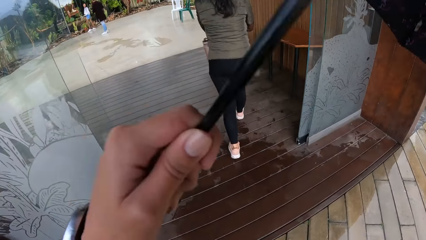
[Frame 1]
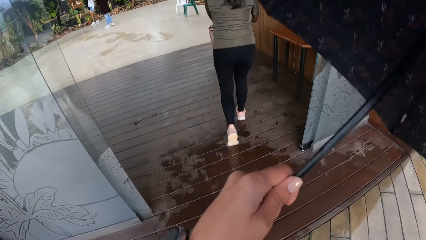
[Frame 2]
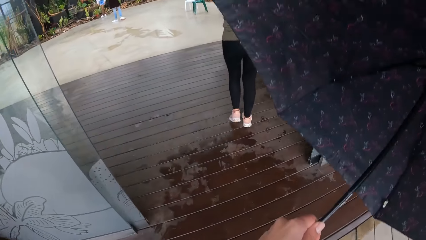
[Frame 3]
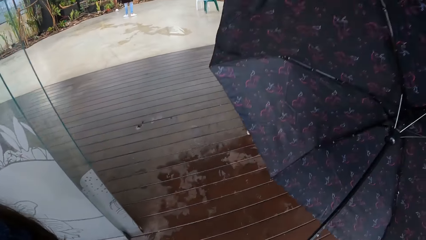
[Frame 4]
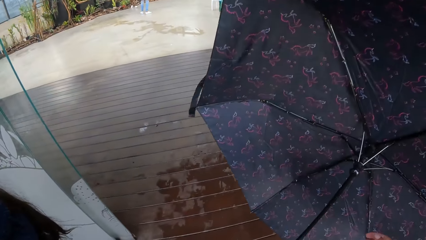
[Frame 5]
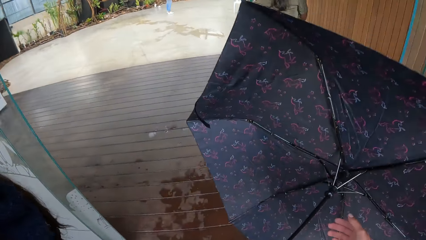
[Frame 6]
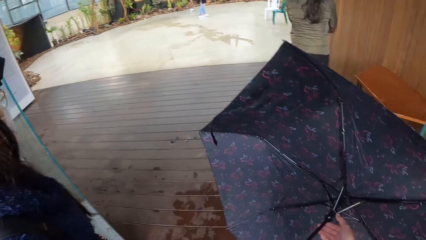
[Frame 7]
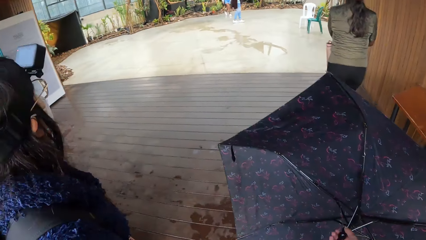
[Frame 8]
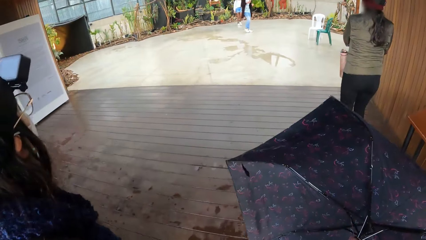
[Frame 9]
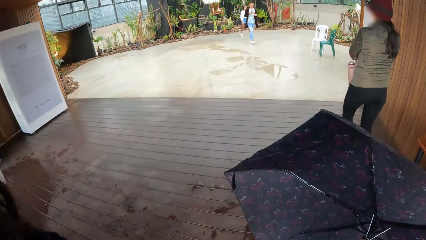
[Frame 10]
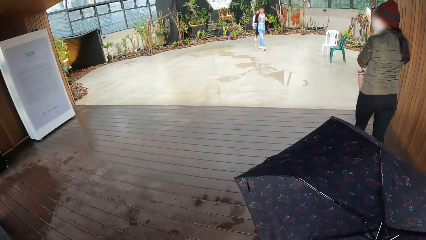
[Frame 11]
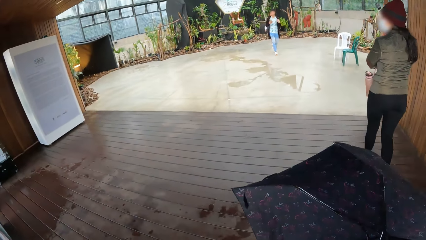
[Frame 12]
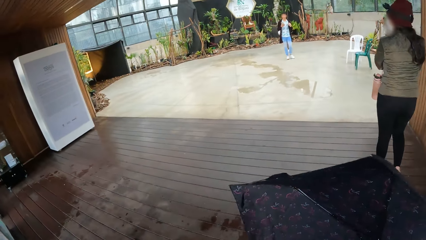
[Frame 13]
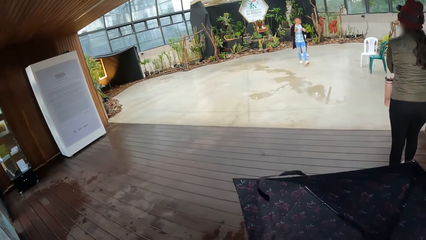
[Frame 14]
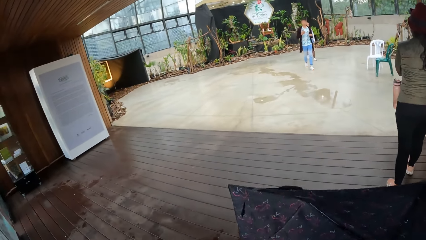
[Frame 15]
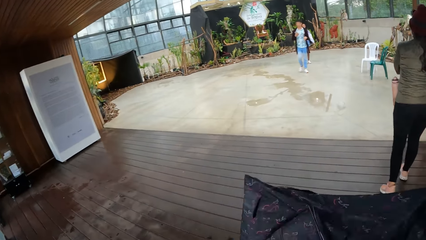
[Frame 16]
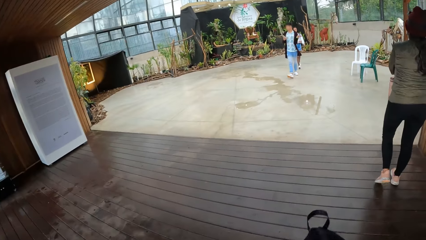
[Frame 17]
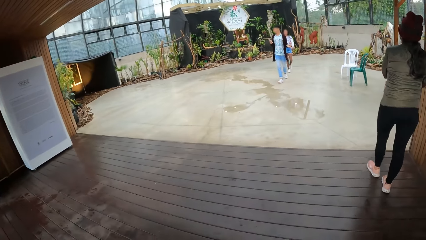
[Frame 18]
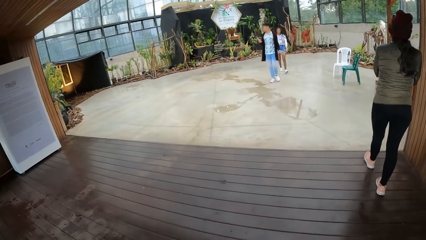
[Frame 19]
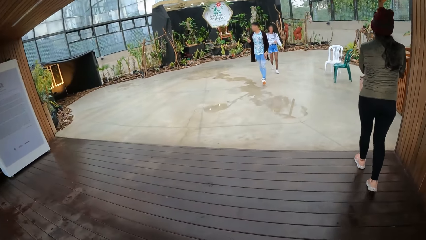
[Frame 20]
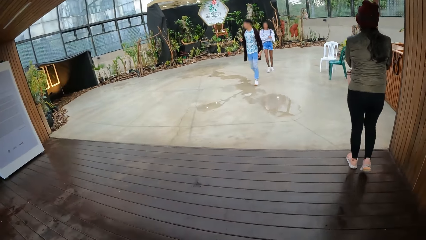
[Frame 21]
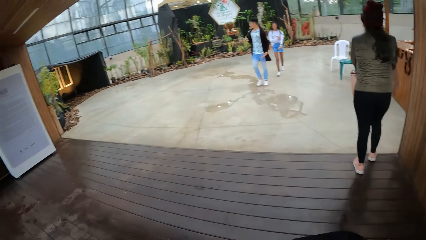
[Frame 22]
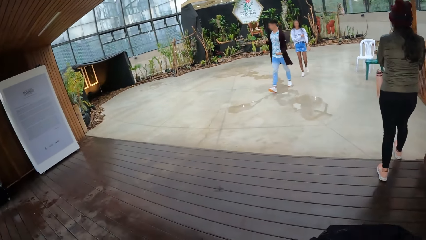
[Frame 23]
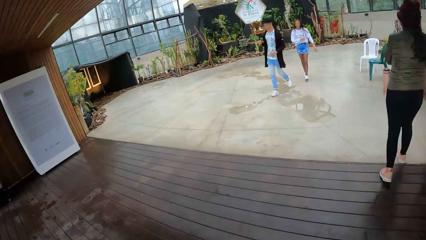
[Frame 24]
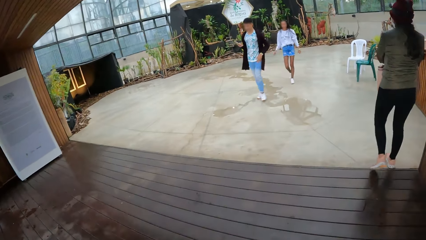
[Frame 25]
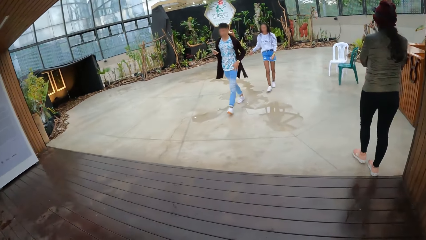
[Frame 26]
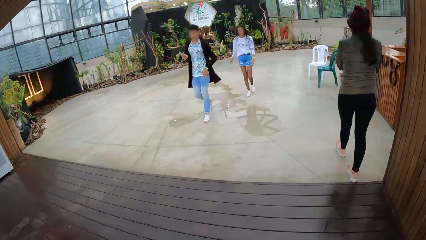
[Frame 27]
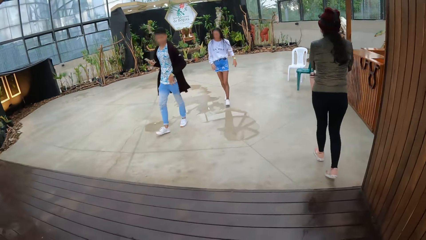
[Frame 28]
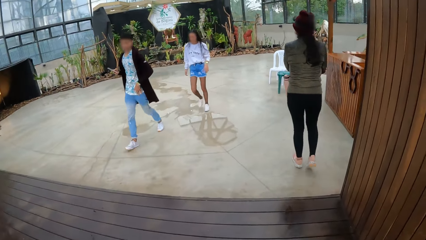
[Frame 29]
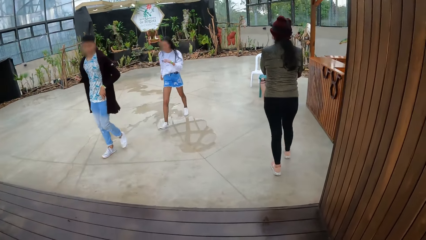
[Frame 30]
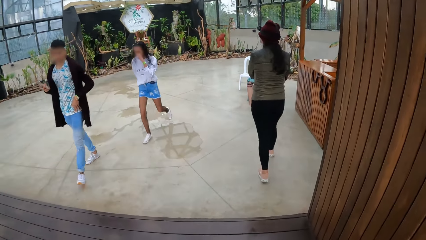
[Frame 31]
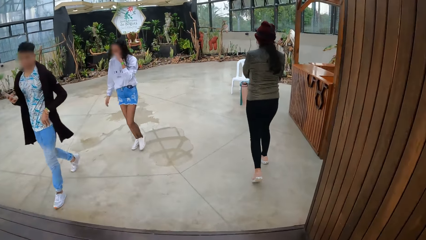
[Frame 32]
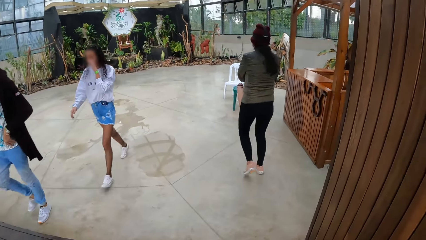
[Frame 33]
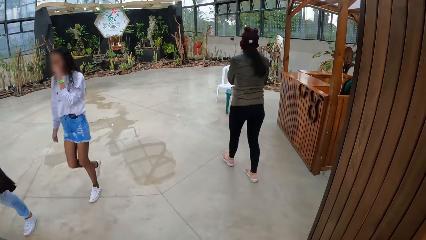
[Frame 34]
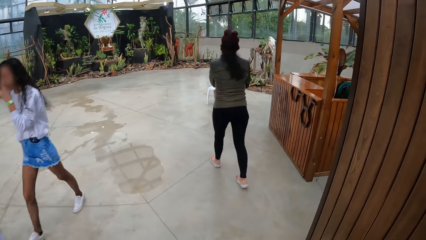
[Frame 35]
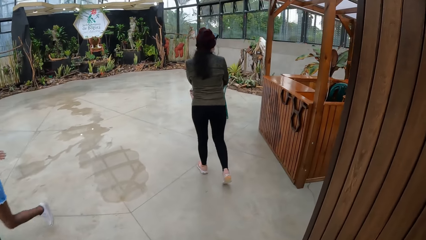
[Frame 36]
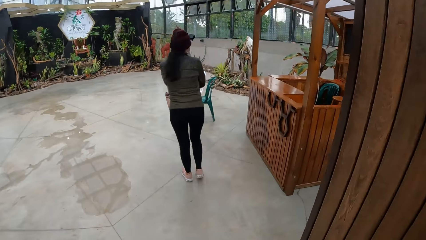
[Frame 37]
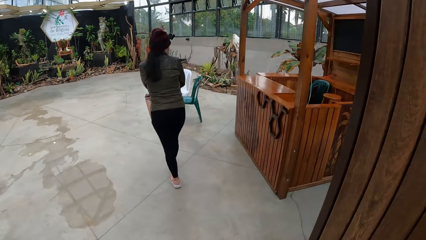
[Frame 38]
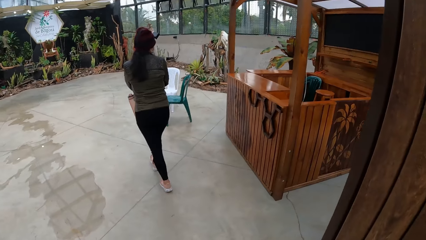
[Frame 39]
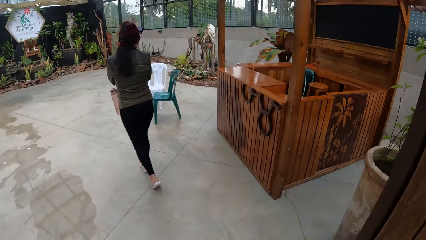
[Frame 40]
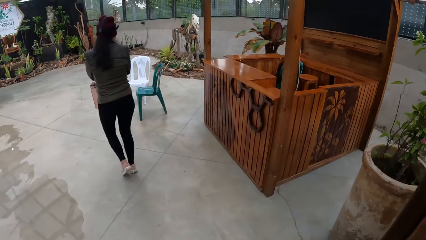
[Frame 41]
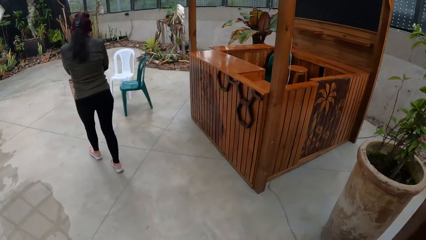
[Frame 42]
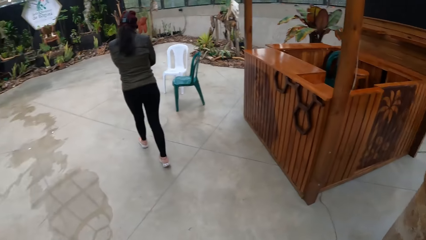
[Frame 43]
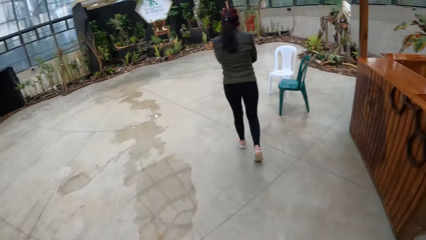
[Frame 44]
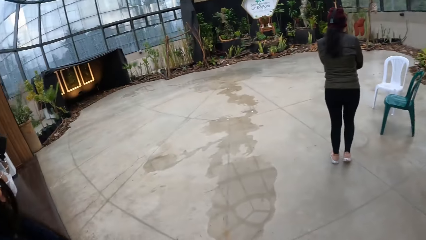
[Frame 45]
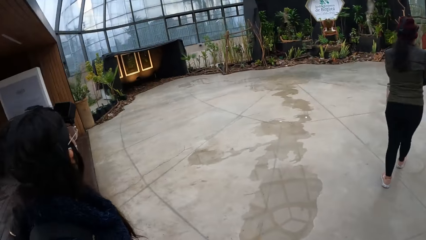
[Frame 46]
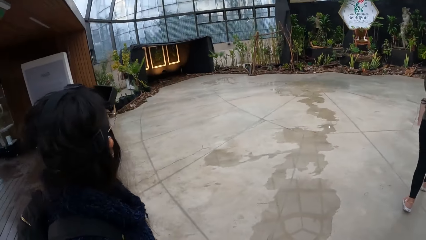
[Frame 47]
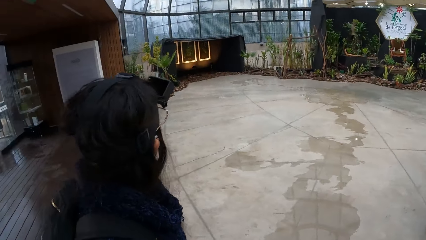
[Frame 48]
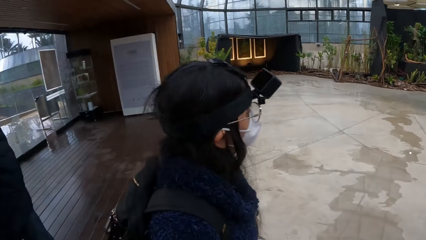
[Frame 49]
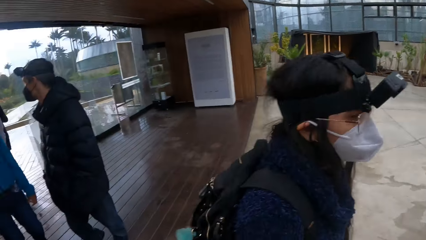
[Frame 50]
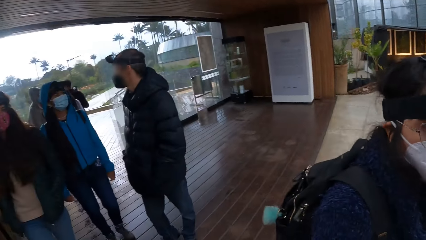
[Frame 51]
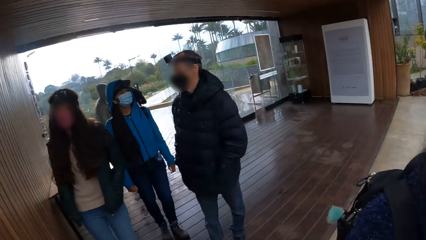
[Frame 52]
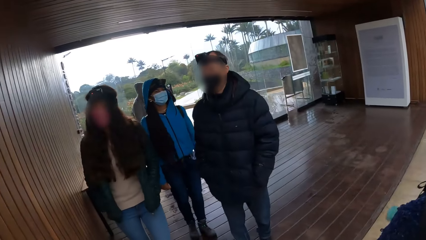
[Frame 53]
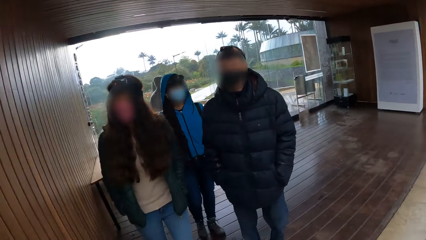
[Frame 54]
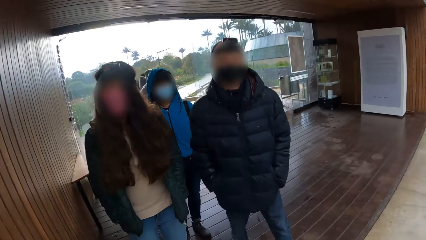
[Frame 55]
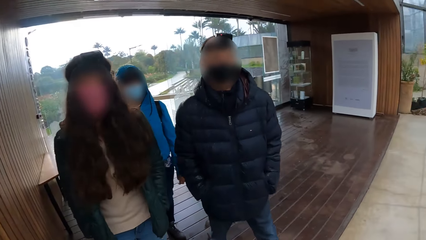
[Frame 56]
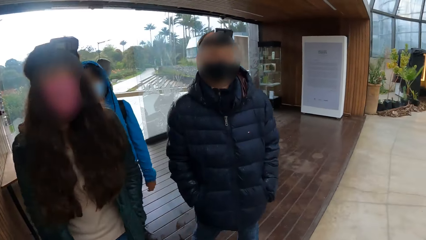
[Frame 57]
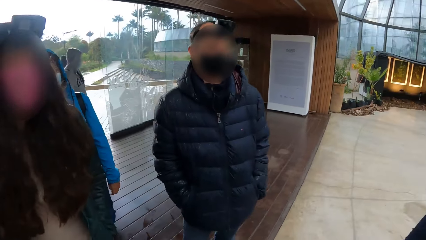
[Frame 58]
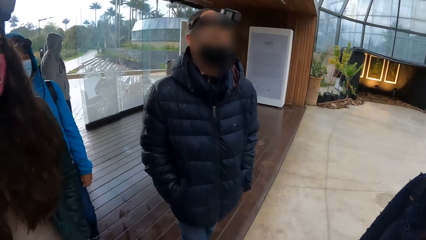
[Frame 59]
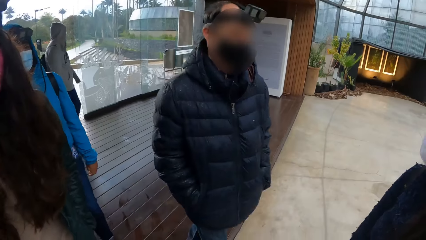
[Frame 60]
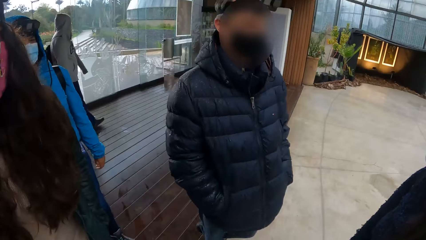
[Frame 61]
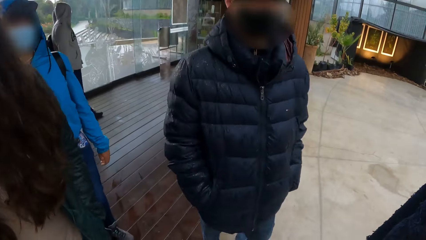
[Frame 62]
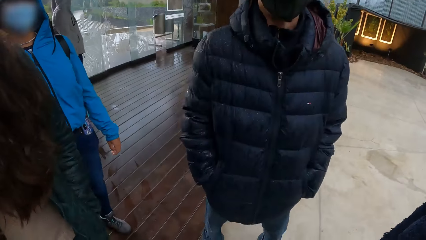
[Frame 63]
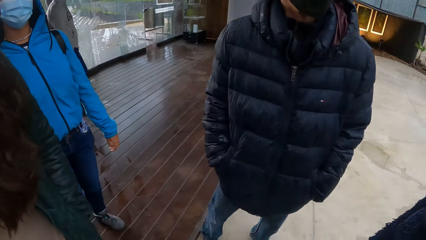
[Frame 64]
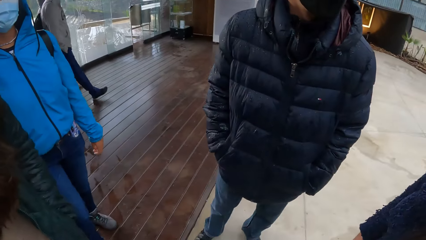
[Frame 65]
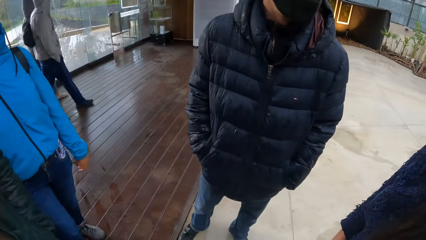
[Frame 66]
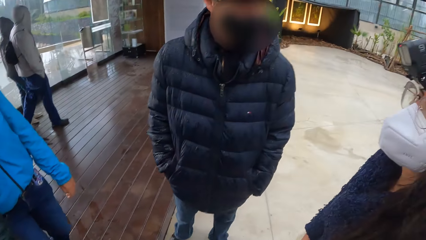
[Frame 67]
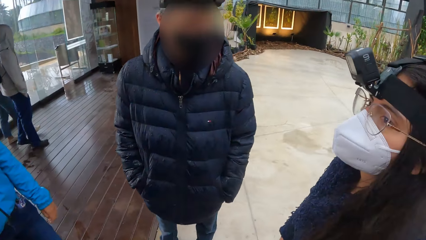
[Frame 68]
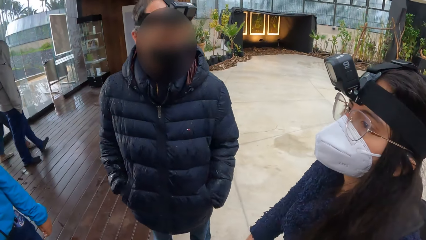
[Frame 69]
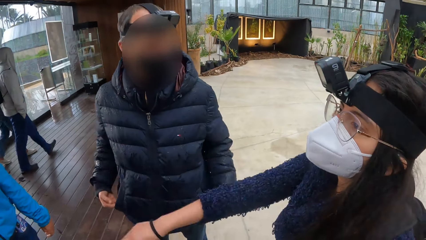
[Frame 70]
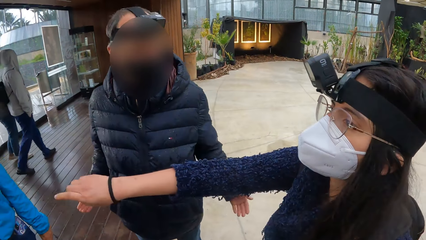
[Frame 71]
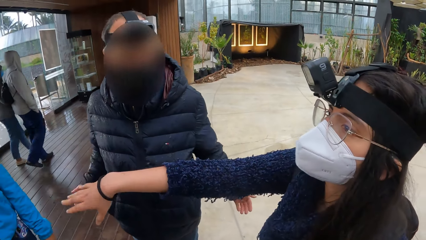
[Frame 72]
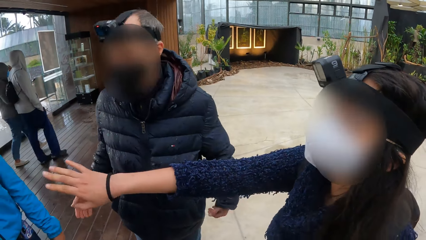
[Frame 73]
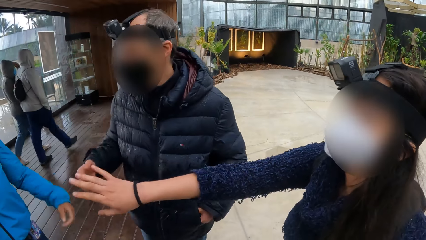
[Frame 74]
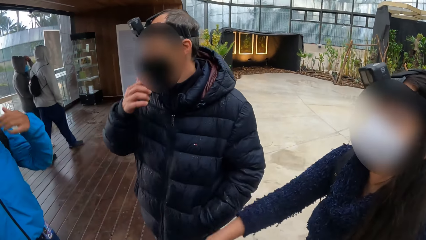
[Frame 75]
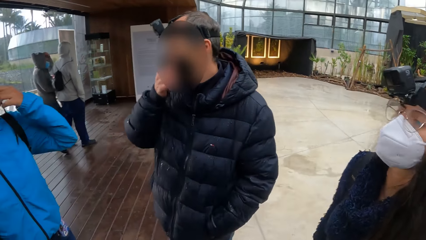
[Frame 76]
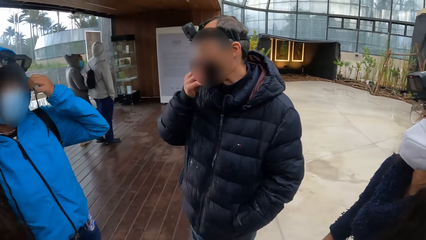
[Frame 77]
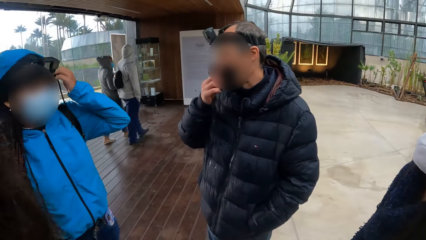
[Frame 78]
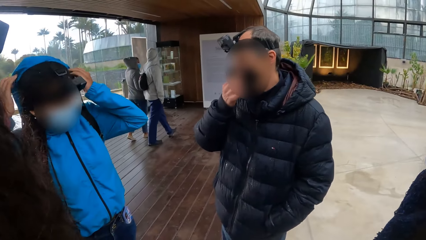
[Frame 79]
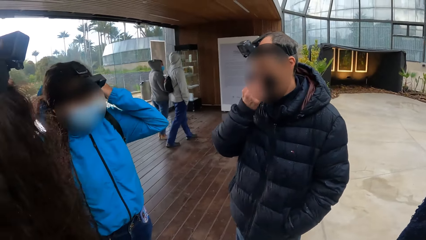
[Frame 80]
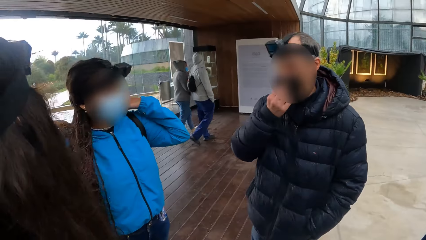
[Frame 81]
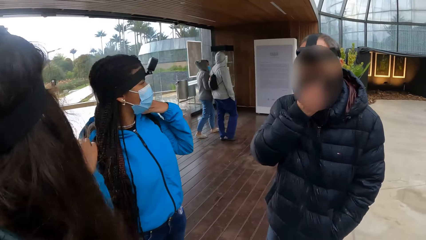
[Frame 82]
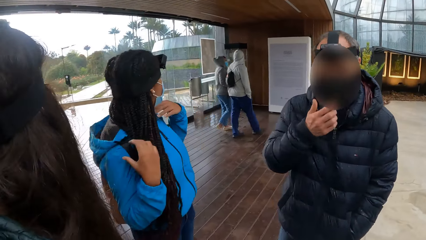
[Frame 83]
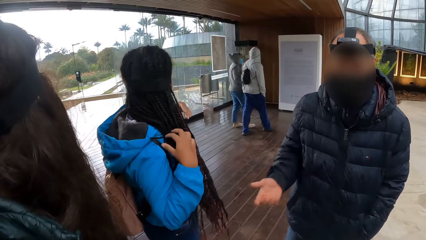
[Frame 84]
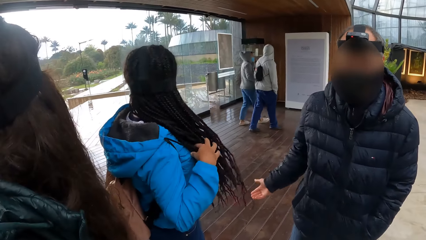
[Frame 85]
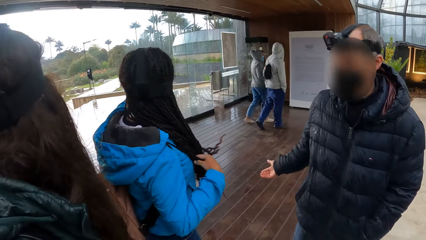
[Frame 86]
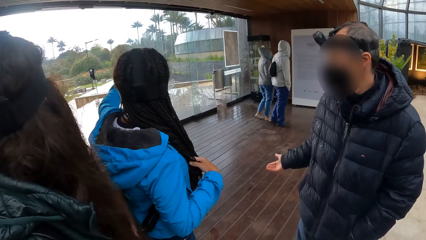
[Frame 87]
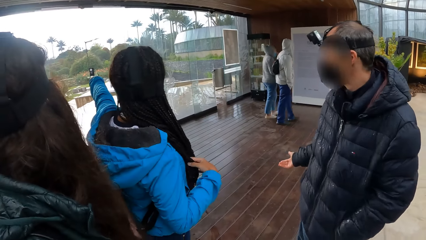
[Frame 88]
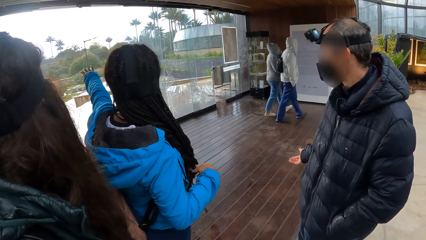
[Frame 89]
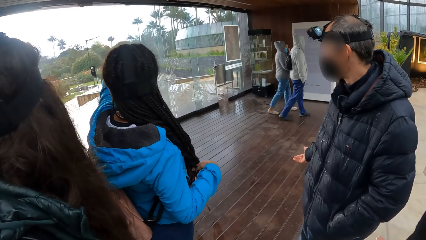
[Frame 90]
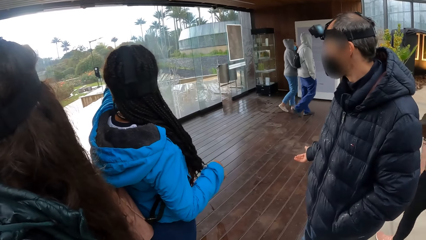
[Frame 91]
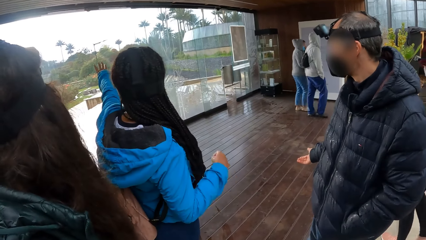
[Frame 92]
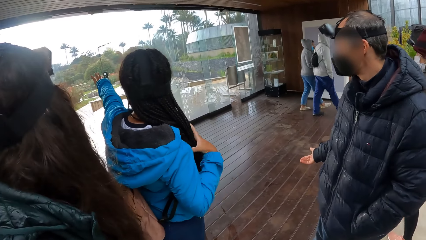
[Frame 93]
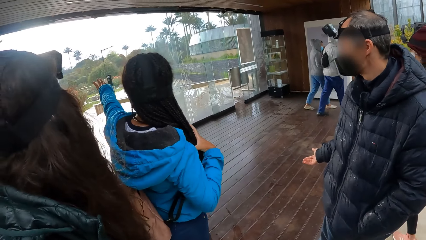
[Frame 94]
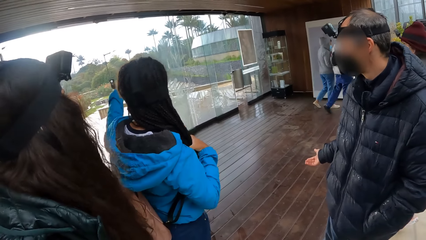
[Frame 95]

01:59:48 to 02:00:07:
The camera wearer walks into the dome. They close the umbrella with both hands. They walk around the compound. A woman touches her face with her left hand. The camera wearer looks around the compound. They look at a man and a woman. They converse with the man. Another woman interacts with a third woman. The camera wearer looks at the team. The third woman takes off her hoodie with both hands. Another man touches his face with his right hand. The third woman touches her hair with her left hand. The camera wearer looks around the compound.
